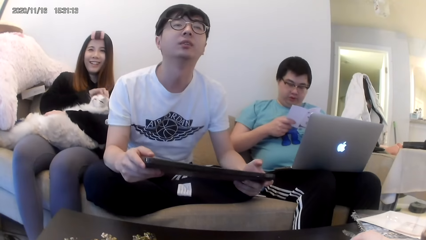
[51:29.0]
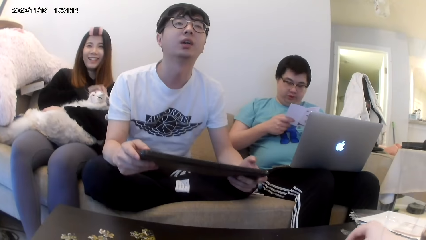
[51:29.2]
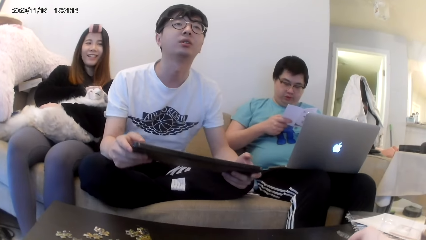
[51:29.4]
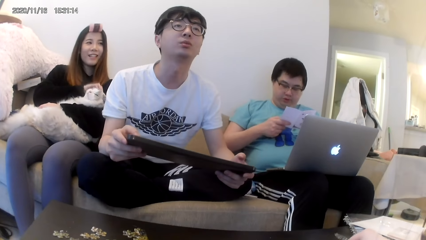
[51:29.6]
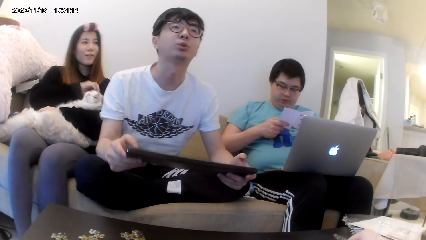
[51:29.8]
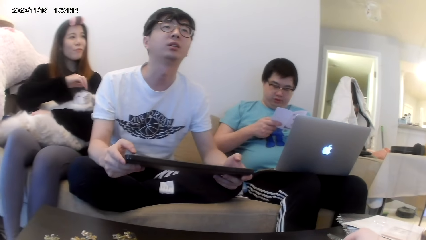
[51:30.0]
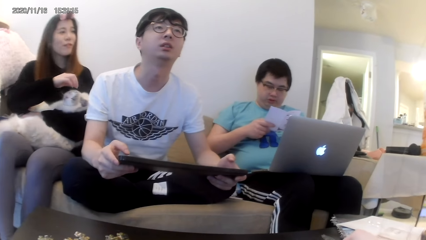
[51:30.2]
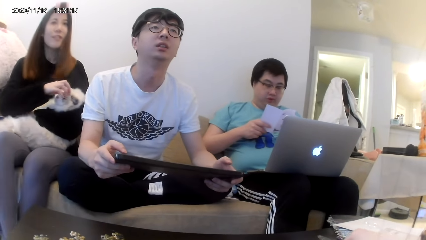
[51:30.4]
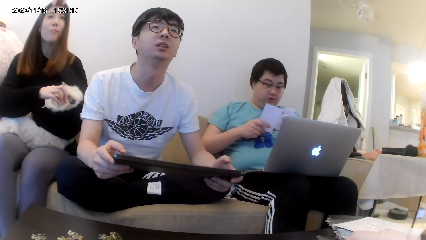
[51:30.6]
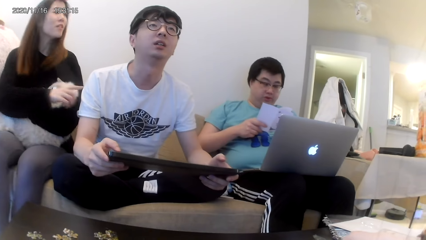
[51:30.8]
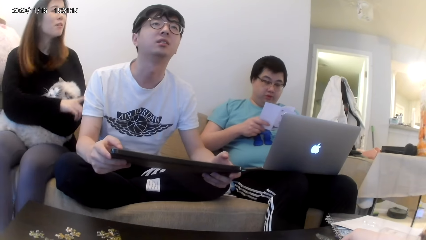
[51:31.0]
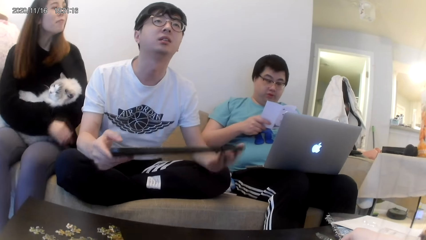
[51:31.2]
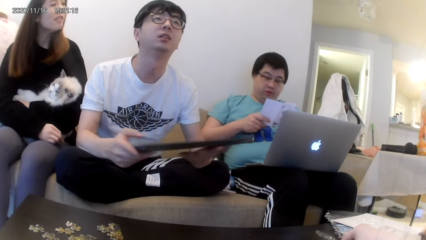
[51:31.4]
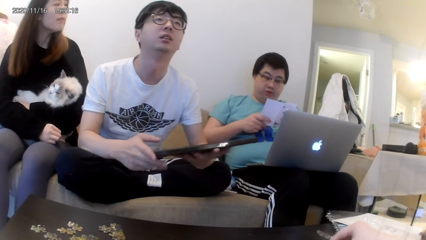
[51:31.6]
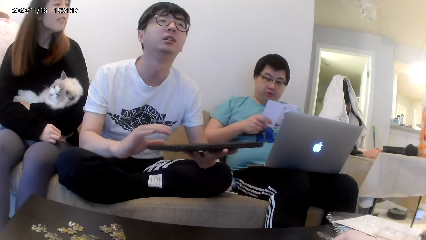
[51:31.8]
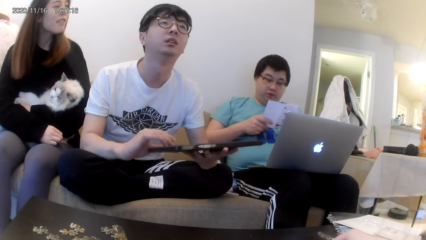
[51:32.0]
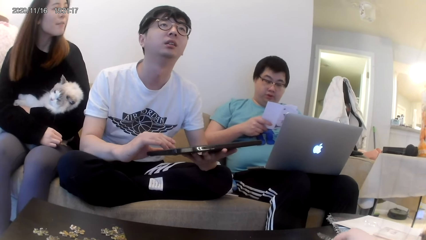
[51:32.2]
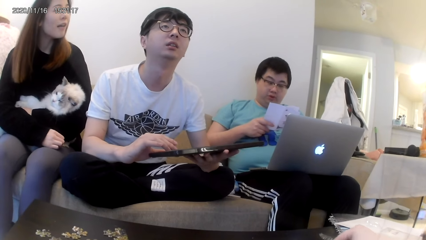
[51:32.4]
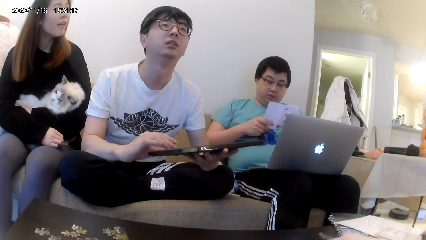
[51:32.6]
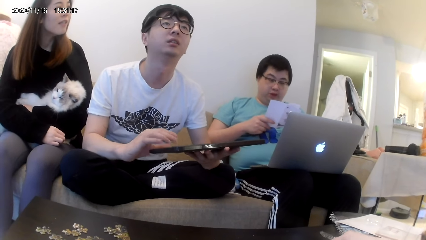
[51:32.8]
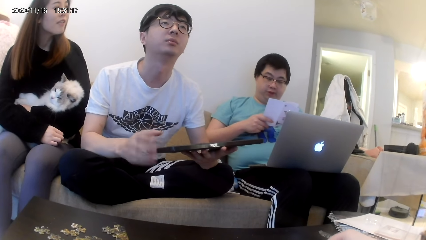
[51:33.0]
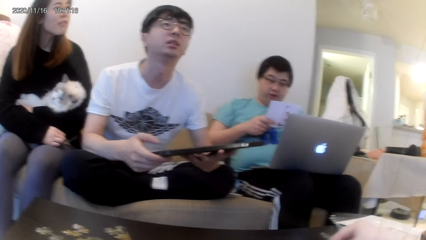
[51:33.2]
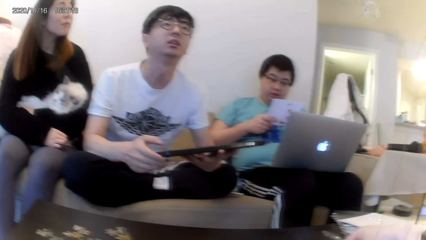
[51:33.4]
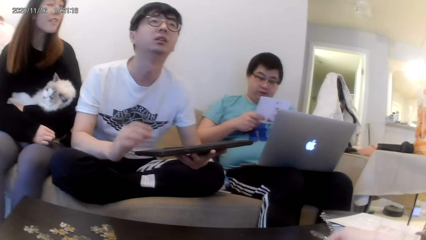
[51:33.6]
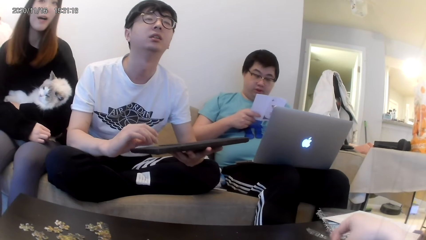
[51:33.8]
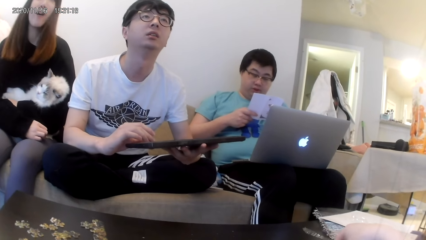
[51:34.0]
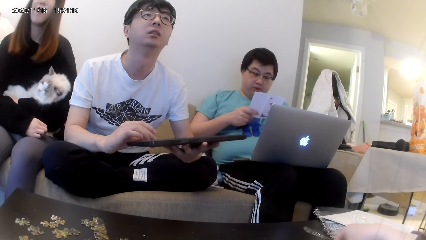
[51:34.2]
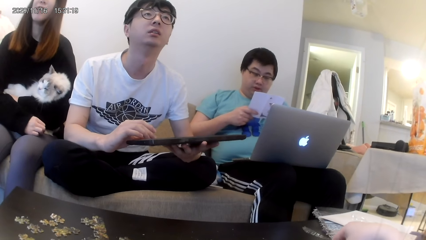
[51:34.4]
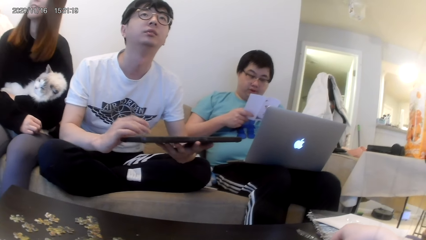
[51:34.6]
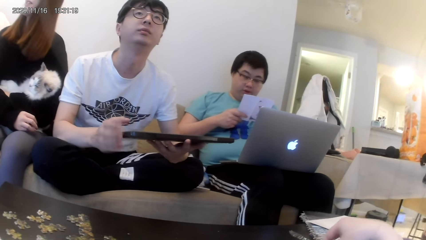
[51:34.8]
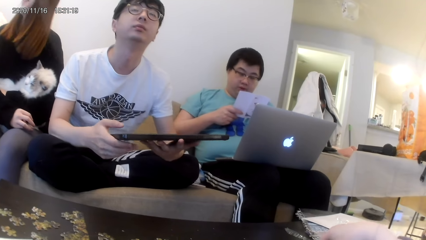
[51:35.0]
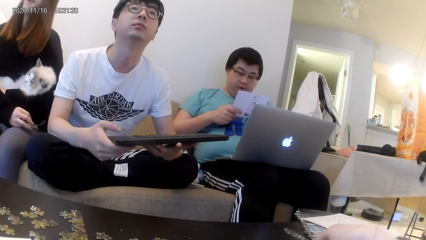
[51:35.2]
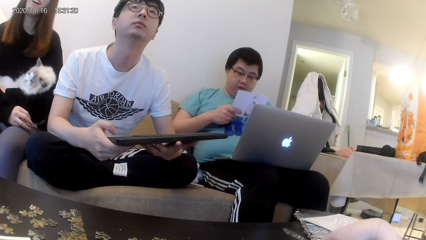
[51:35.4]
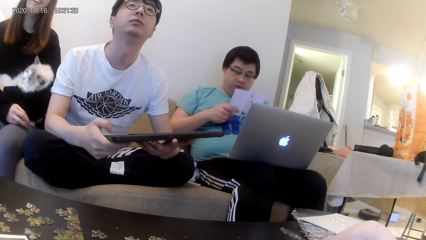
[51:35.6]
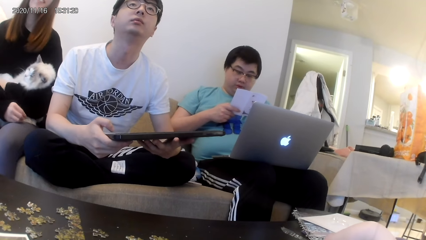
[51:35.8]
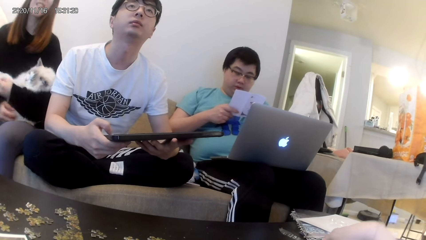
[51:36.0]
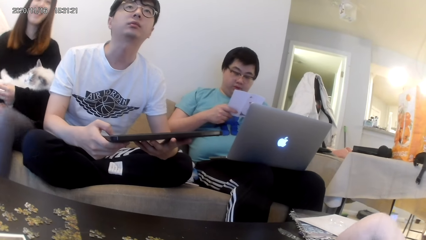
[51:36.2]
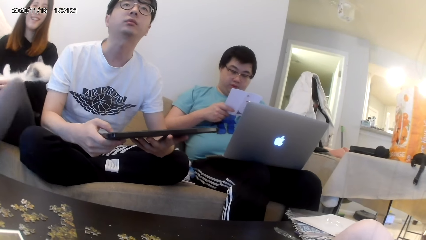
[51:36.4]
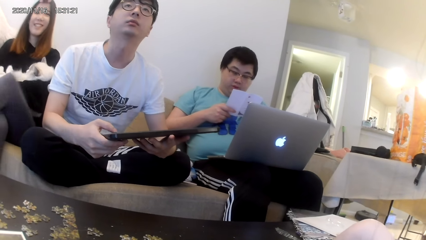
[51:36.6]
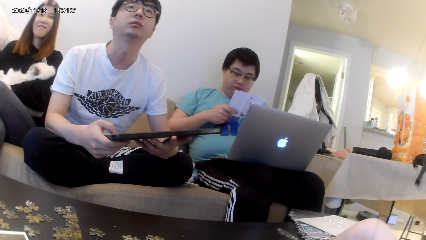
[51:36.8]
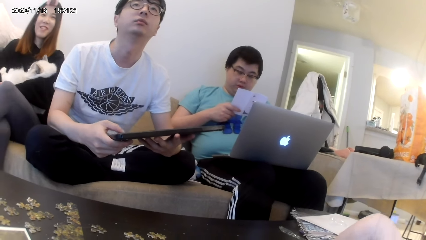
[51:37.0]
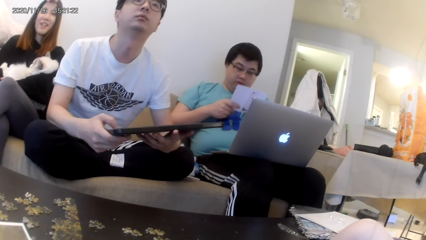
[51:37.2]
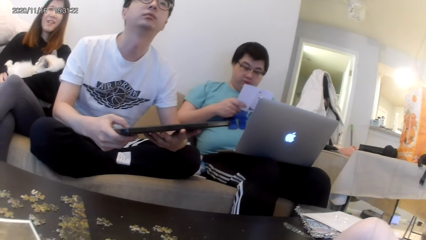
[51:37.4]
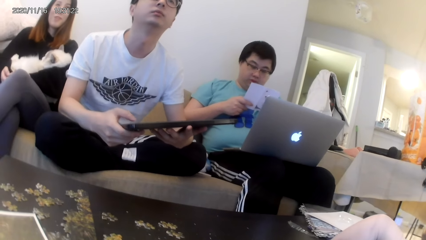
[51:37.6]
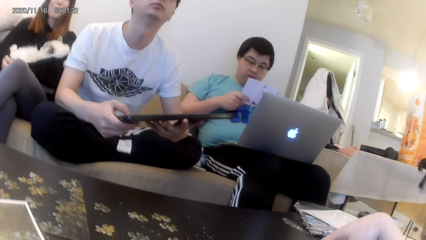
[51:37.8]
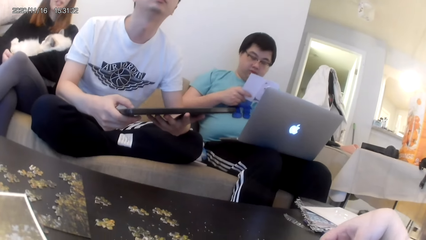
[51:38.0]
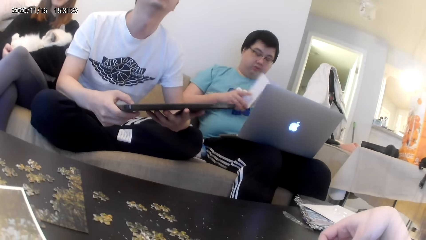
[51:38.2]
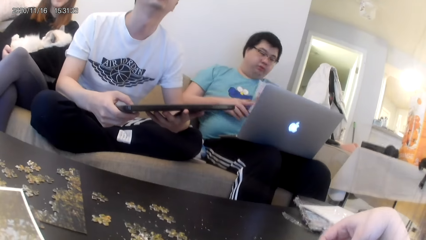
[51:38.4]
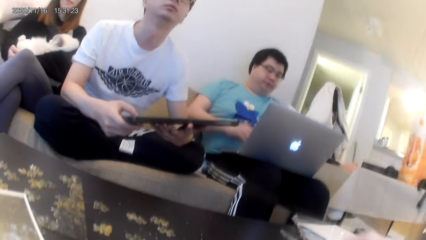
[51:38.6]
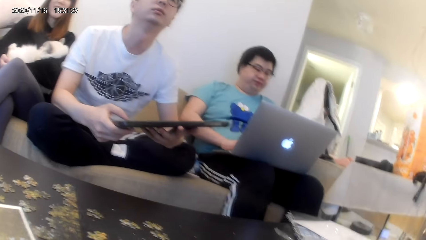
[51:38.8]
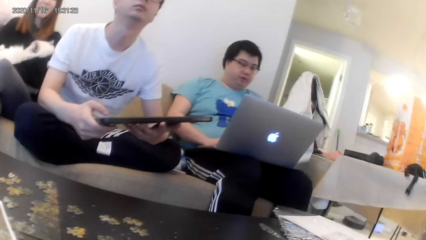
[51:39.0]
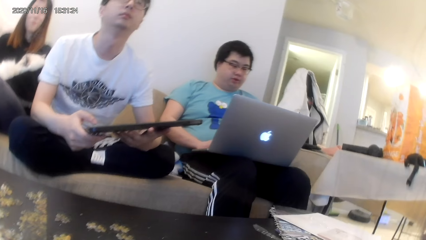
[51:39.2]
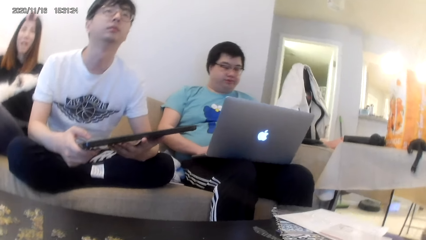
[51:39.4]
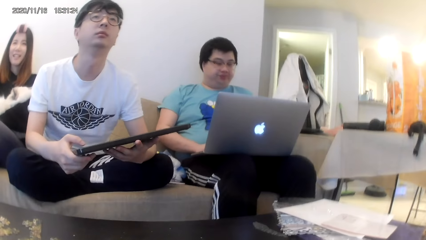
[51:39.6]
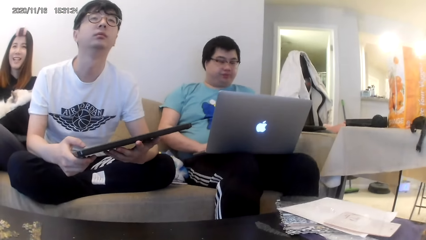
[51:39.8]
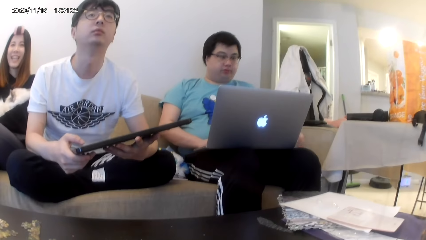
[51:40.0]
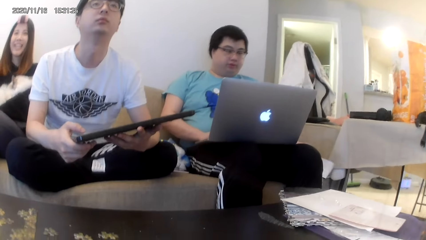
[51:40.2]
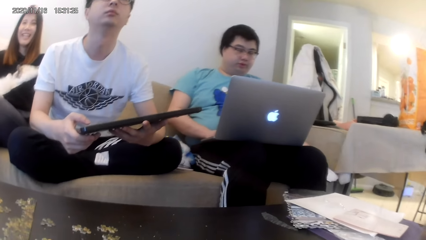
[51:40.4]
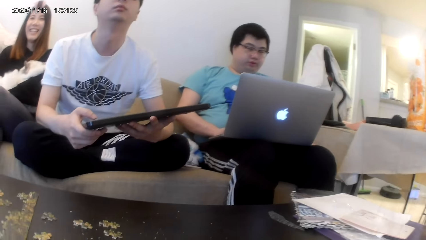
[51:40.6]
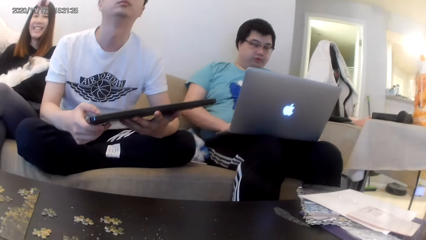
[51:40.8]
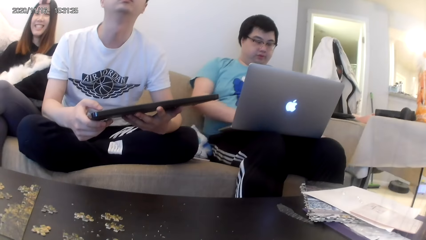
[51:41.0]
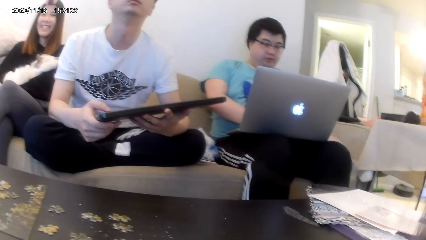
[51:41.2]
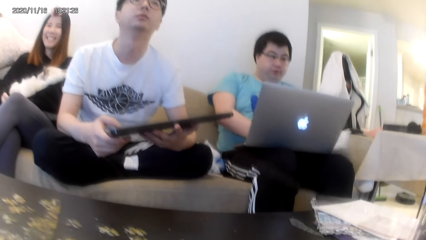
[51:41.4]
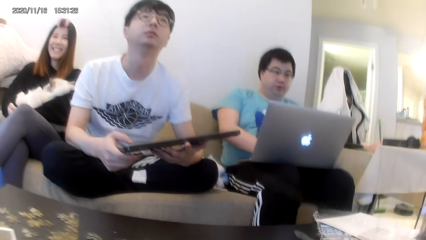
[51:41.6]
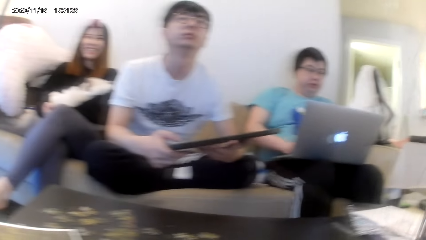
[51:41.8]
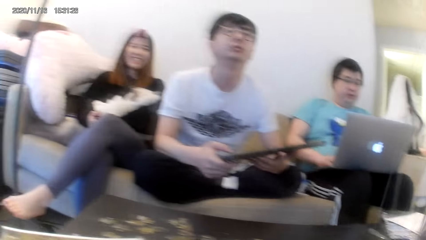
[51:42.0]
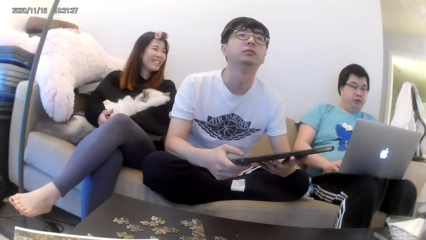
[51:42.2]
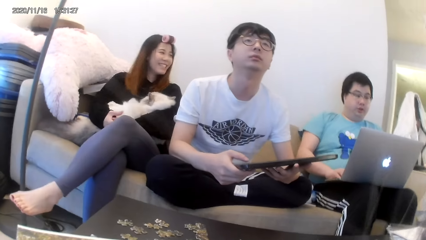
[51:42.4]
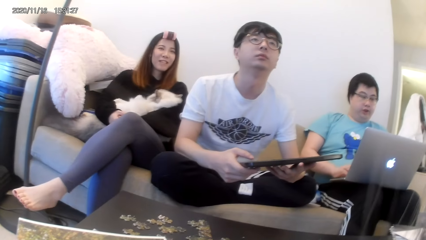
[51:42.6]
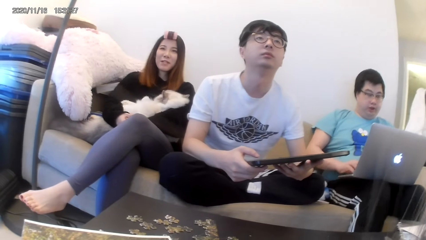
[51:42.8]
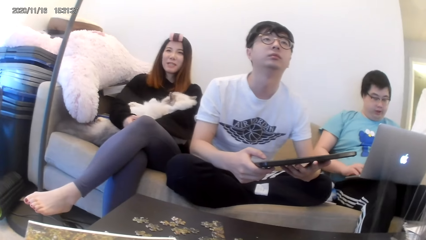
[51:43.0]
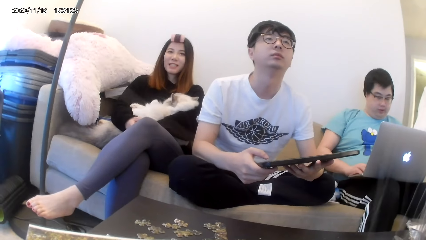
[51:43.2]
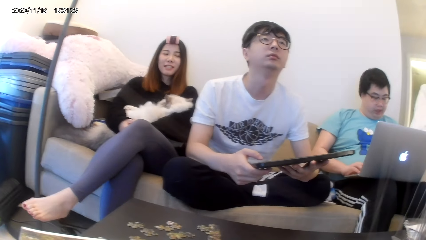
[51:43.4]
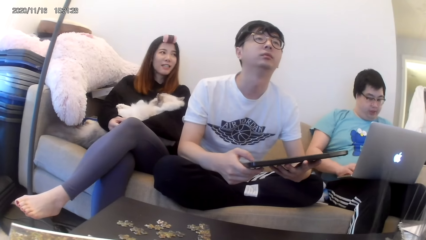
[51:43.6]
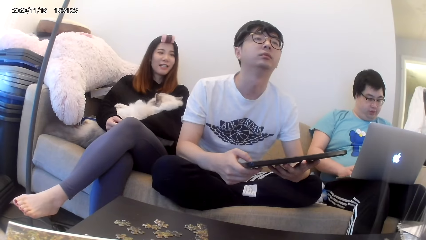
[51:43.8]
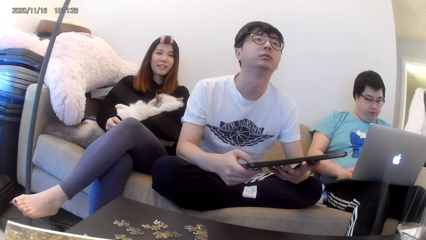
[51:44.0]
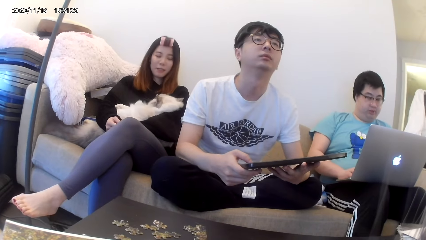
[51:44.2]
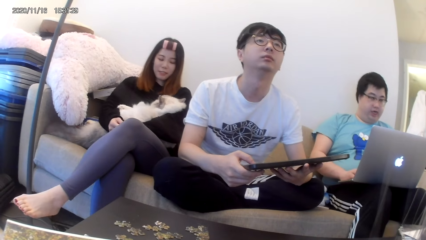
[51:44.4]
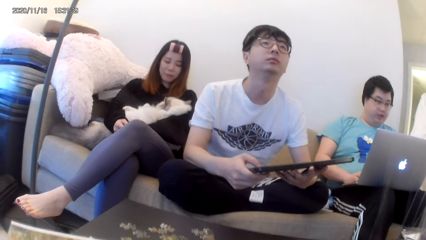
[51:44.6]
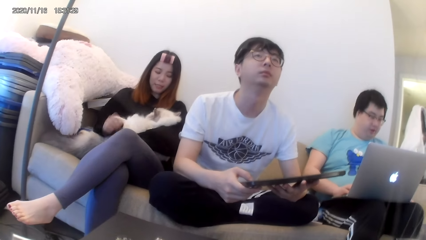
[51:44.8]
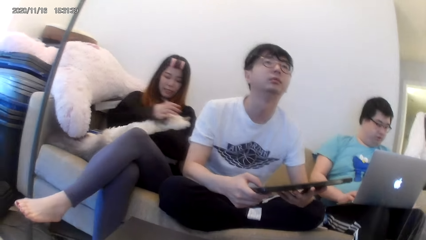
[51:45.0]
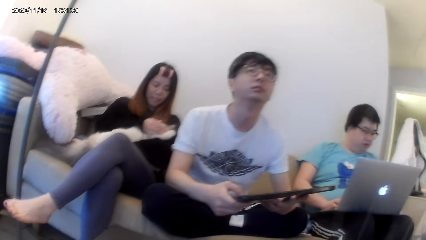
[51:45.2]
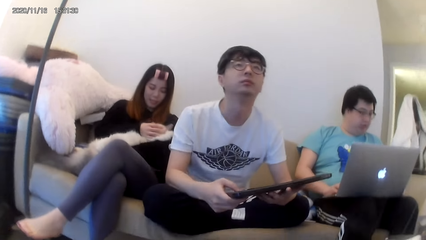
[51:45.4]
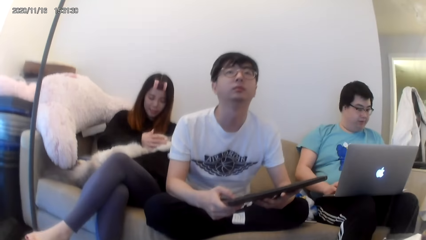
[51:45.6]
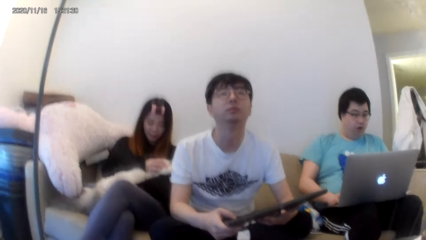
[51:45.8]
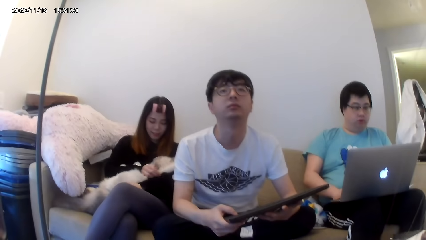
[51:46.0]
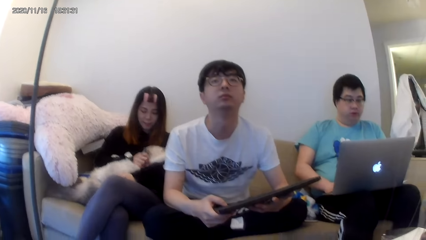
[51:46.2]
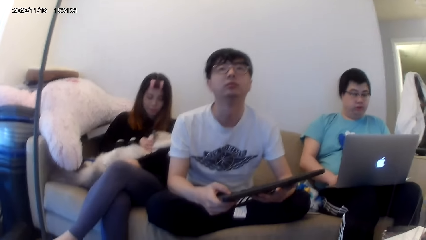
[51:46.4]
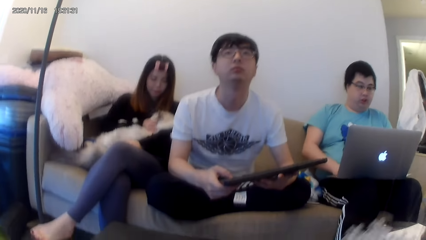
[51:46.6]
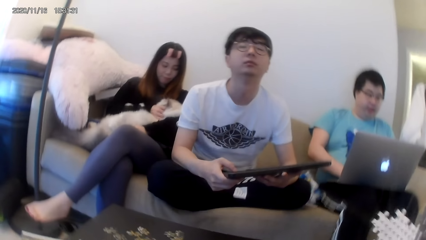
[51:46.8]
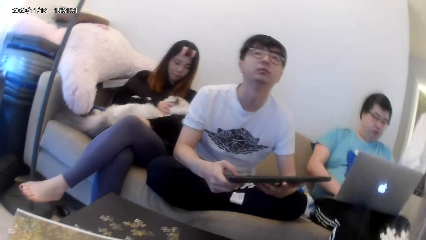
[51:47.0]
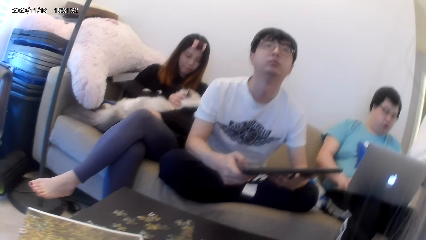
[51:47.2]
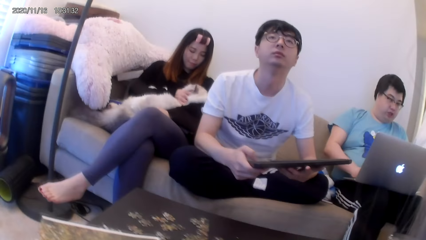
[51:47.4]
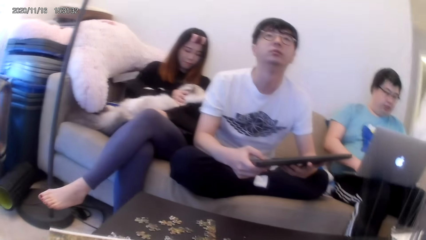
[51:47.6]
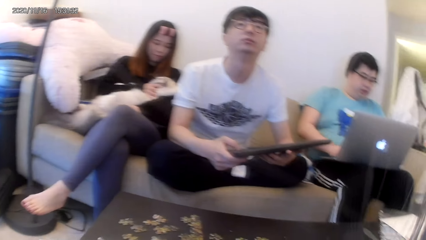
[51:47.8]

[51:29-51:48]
The camera wearer looks around. A man converses with the camera wearer and a woman. The woman converses with the man. Another man presses something. Another woman crisscrosses her legs. Another man places the paper down. Another man converses. The other woman rubs the pet.
